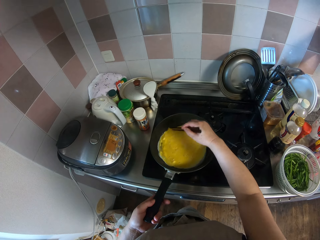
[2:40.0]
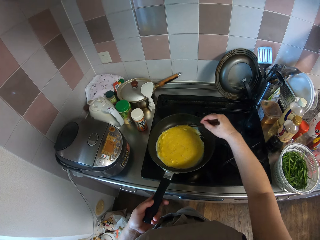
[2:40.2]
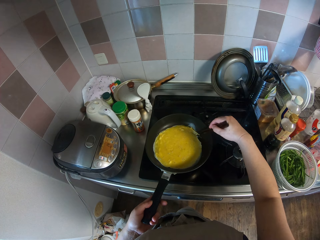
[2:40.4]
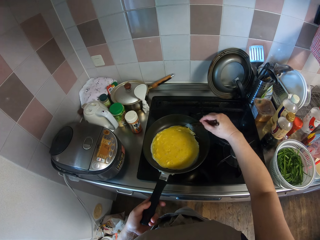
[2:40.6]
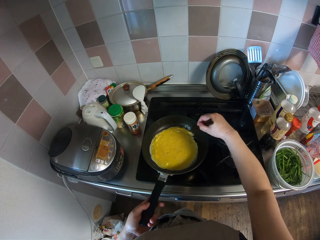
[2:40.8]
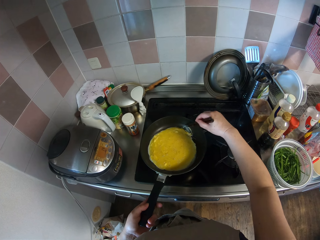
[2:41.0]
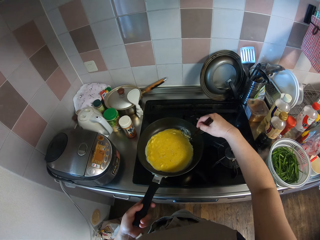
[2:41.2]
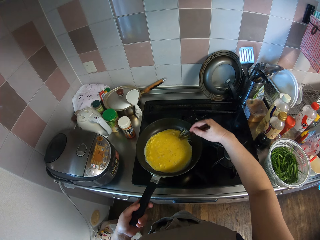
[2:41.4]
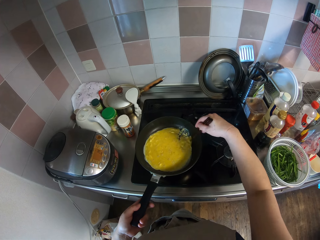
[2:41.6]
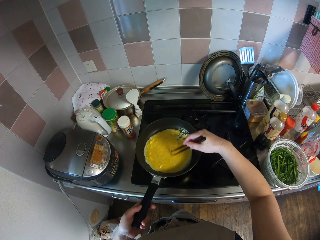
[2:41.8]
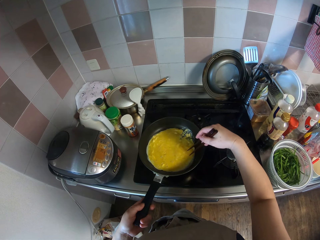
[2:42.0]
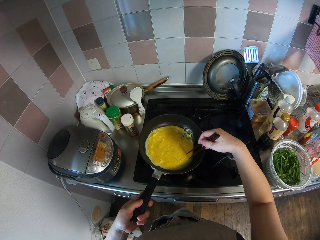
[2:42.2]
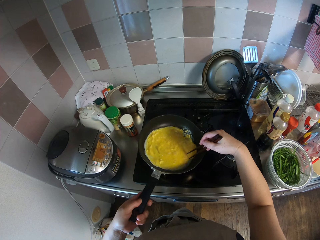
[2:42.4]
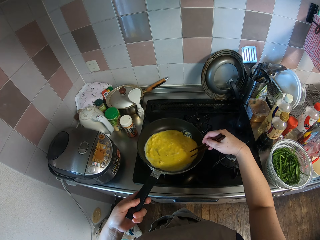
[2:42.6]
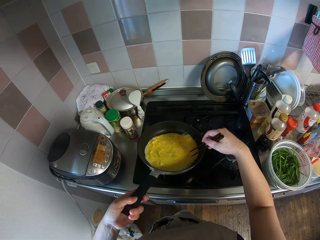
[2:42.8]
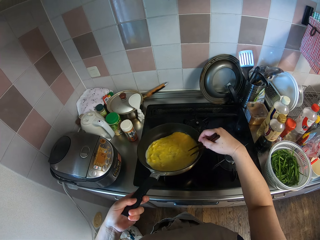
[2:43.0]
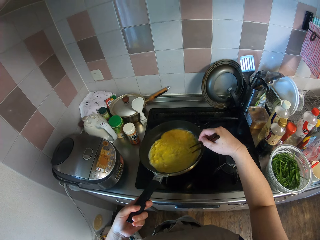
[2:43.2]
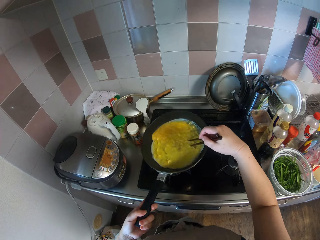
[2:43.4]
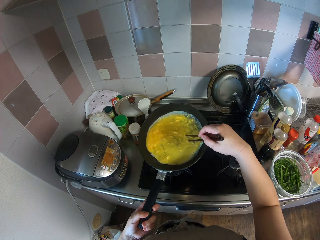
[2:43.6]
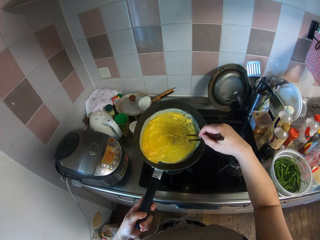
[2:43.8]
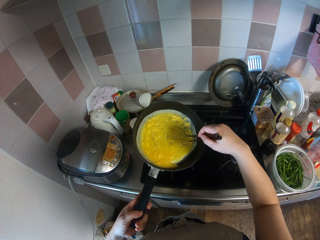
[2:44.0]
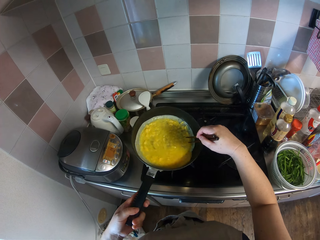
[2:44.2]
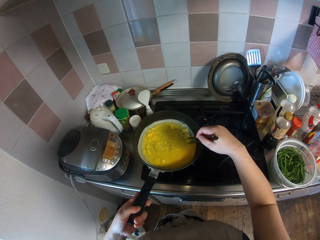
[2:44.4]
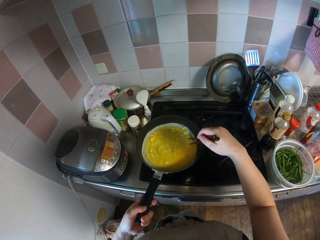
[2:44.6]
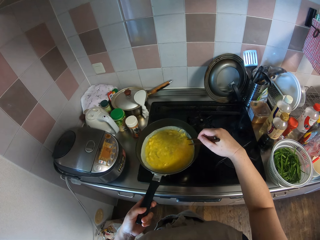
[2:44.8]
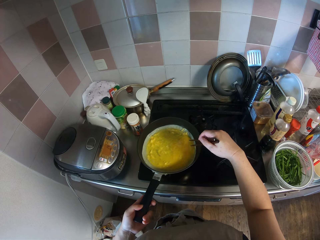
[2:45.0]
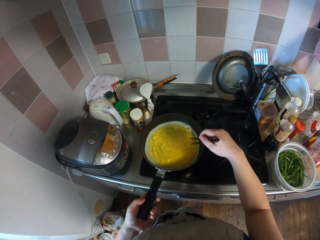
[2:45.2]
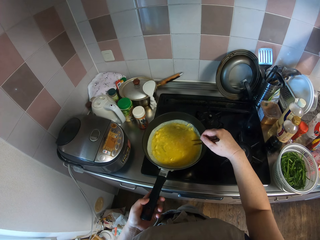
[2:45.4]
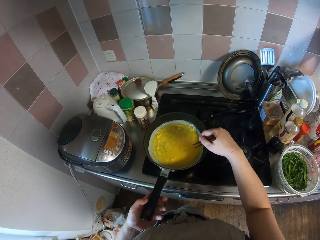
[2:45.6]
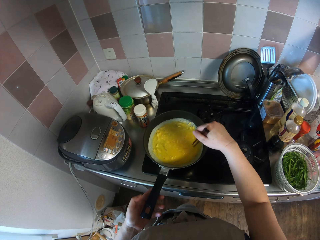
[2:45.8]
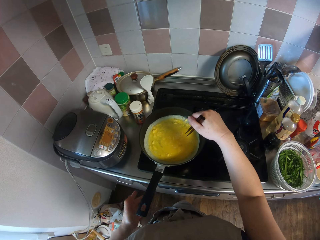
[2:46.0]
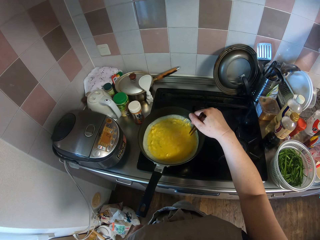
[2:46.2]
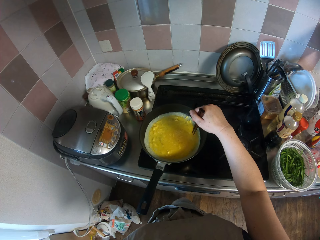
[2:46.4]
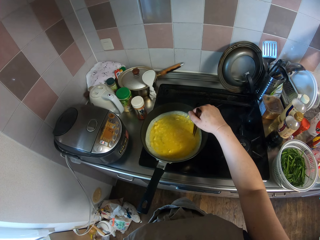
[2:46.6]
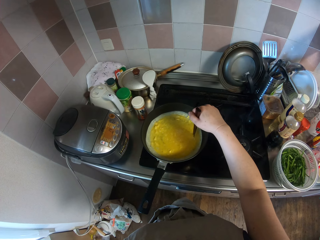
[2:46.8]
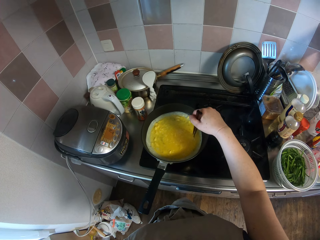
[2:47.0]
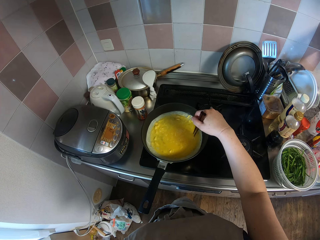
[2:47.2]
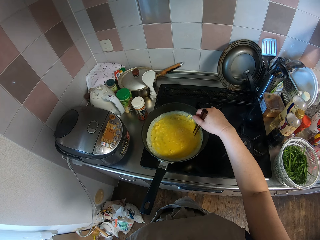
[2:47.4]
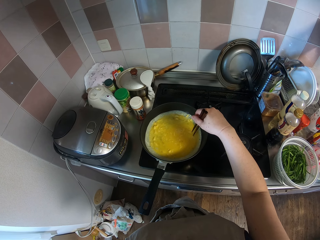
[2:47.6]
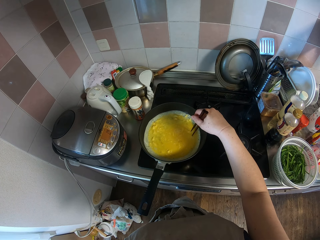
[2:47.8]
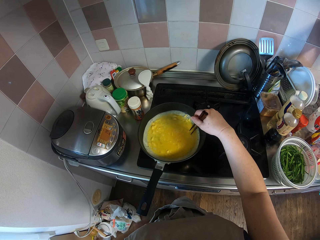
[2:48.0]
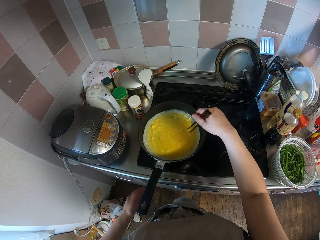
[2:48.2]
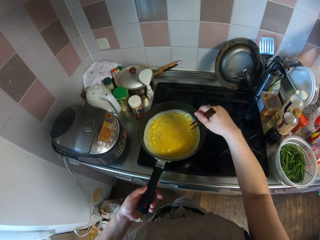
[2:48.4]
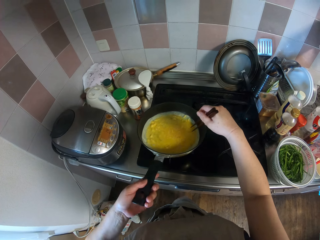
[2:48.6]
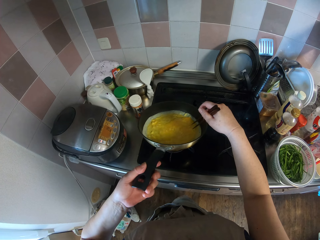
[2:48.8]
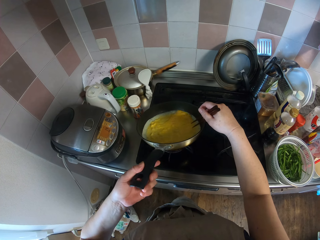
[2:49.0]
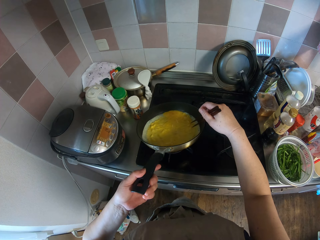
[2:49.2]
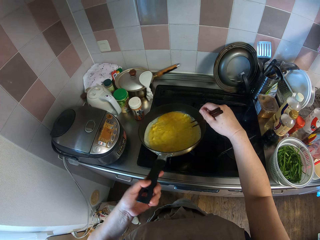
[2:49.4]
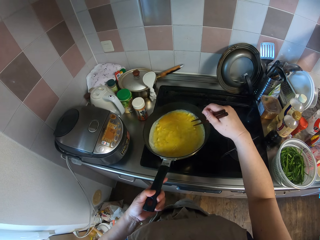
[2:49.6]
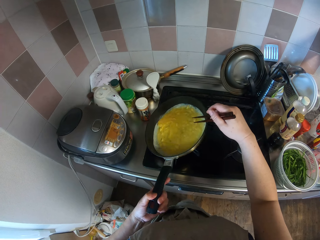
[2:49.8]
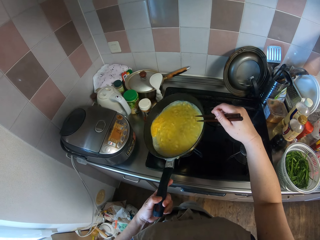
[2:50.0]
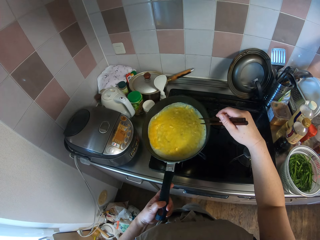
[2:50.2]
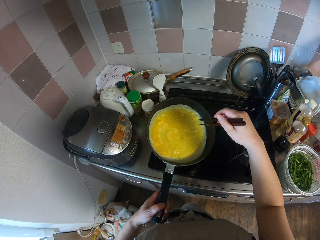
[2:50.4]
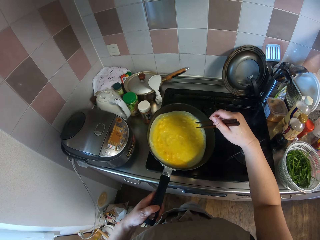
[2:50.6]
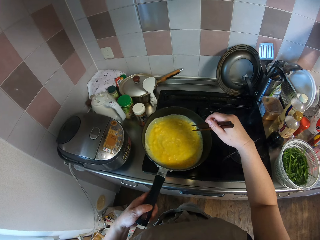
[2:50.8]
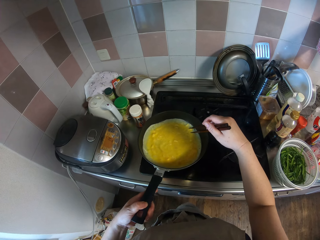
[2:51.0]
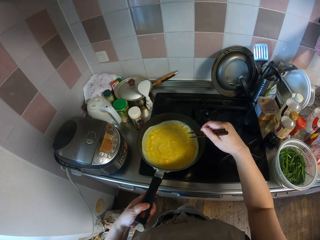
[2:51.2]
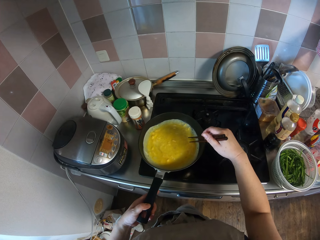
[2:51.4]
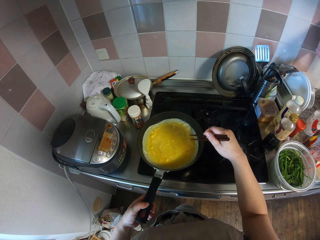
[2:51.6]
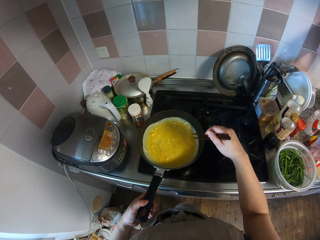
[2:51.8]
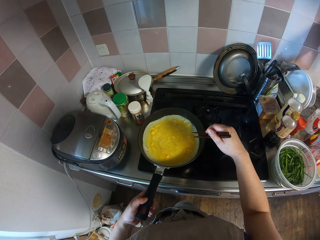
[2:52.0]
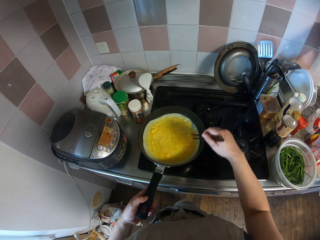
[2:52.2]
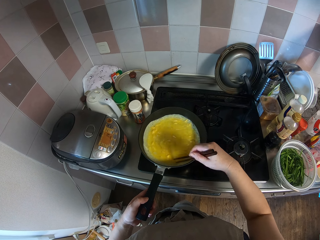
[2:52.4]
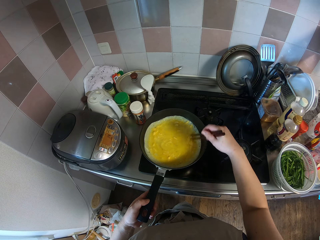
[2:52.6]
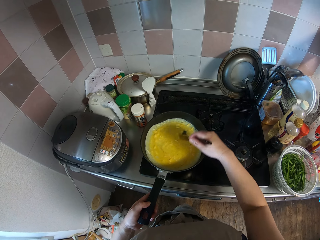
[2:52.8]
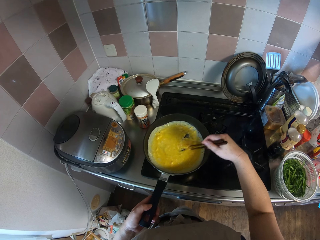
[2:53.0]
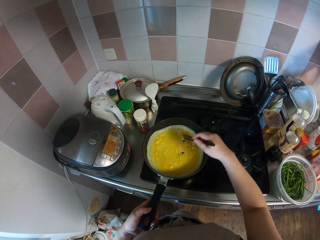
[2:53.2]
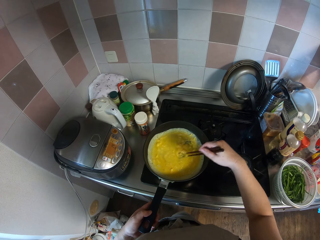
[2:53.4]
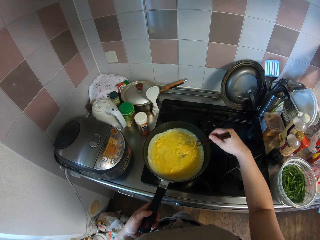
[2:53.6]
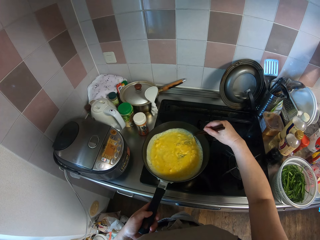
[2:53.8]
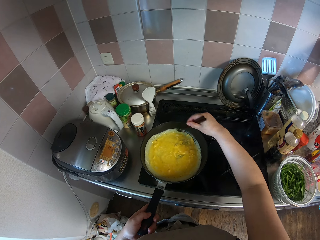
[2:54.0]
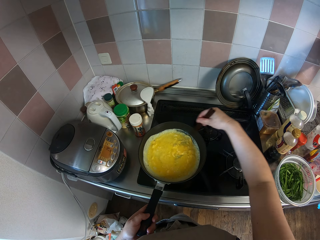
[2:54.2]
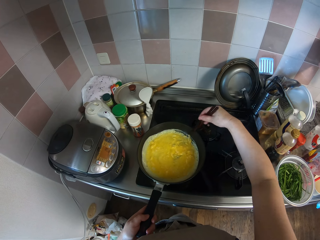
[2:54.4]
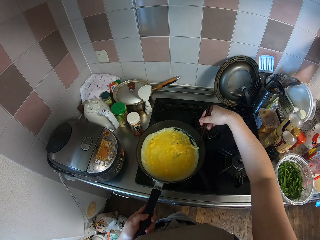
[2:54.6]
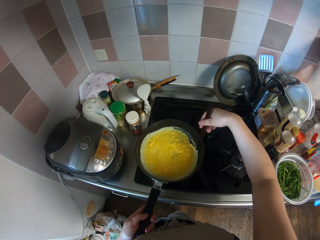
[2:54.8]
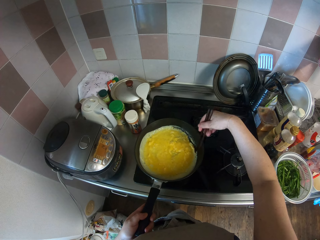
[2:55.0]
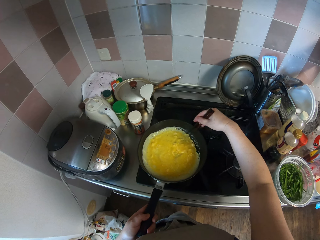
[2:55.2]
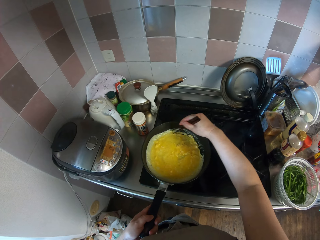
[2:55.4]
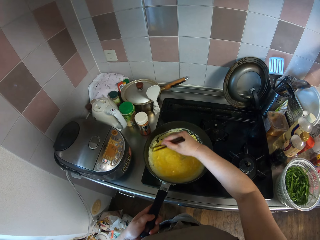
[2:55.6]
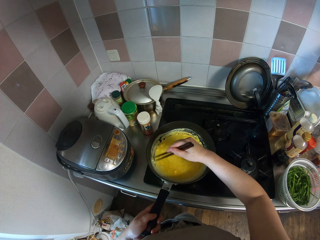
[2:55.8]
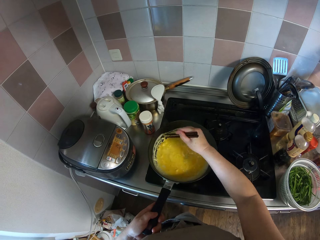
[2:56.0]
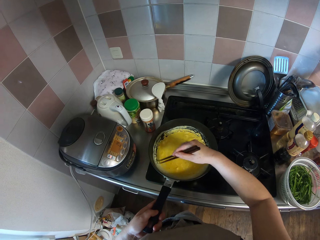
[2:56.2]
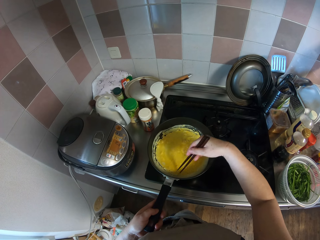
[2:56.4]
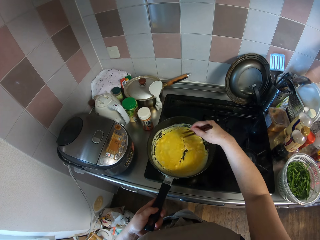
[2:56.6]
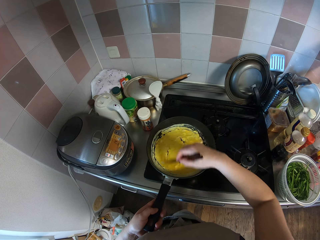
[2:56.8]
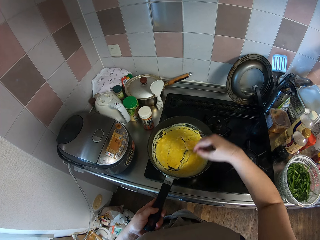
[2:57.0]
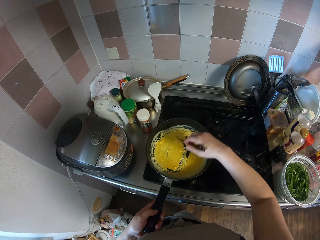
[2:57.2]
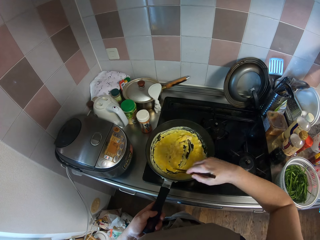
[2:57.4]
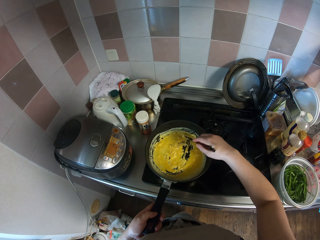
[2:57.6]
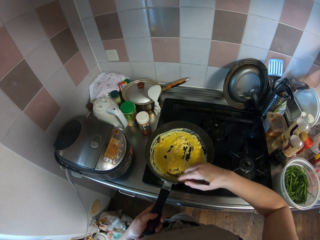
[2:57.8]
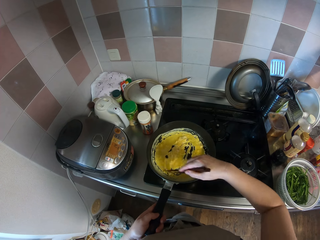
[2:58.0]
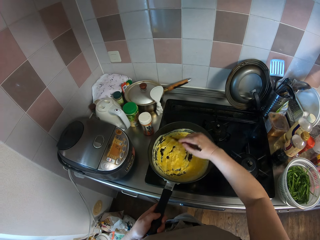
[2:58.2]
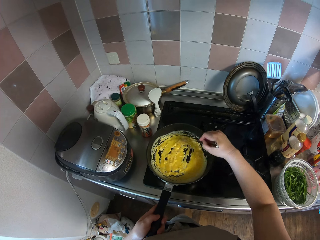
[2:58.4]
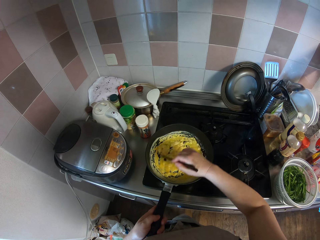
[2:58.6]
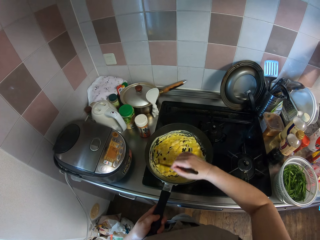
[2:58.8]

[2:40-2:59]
The camera wearer rotates the frying pan. She puts down the frying pan. She moves her hand. She holds the frying pan. She moves the frying pan side by side. She puts the frying pan on the cooking plate. She stirs the eggs.

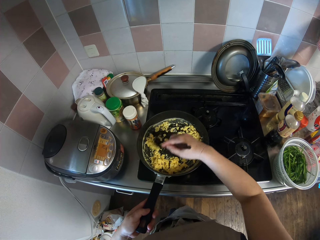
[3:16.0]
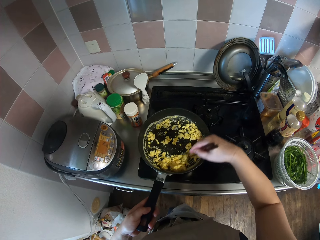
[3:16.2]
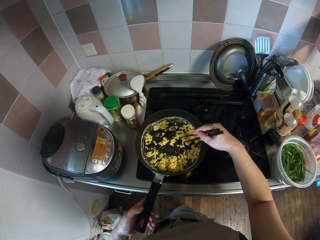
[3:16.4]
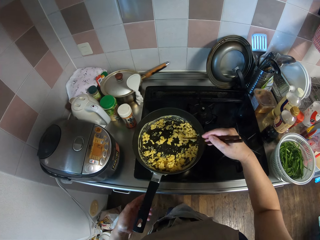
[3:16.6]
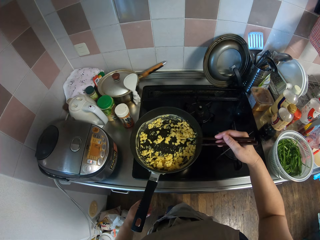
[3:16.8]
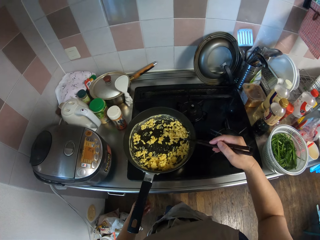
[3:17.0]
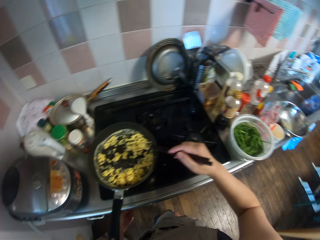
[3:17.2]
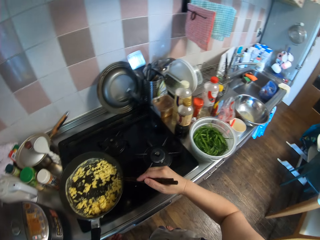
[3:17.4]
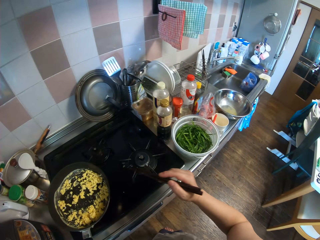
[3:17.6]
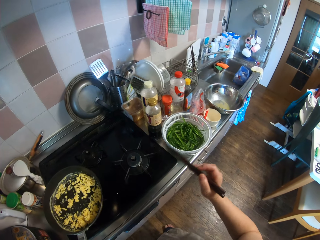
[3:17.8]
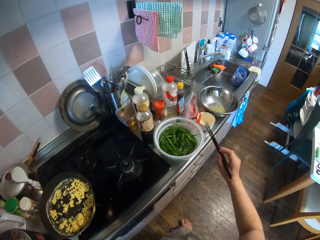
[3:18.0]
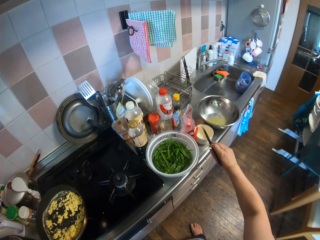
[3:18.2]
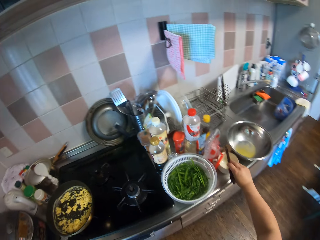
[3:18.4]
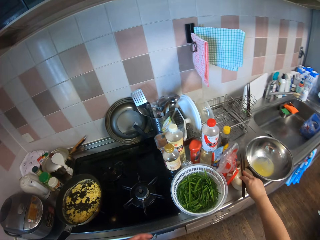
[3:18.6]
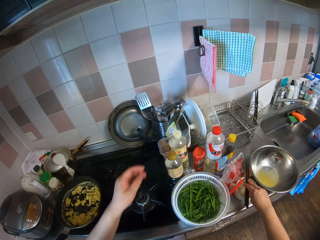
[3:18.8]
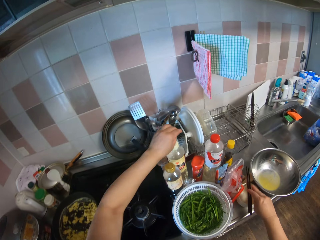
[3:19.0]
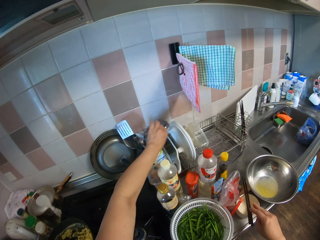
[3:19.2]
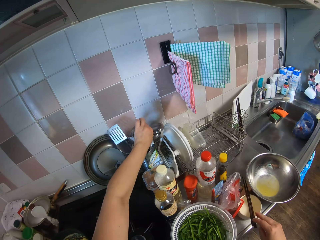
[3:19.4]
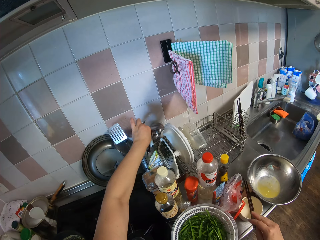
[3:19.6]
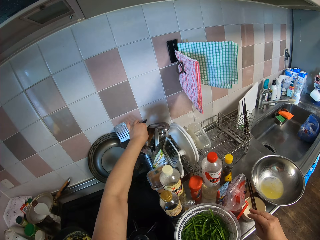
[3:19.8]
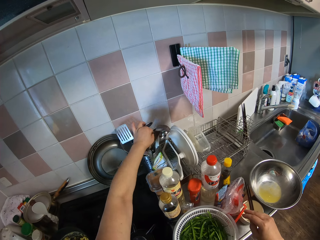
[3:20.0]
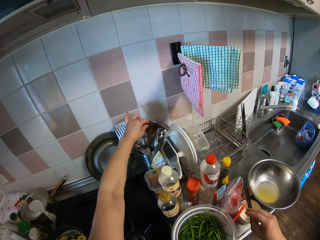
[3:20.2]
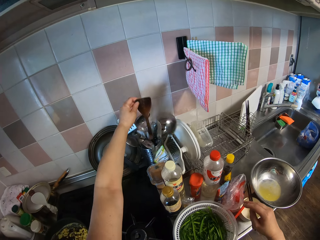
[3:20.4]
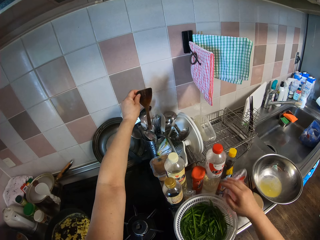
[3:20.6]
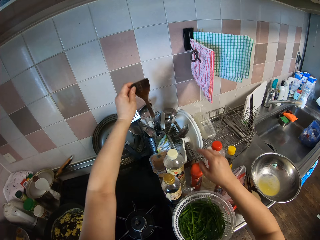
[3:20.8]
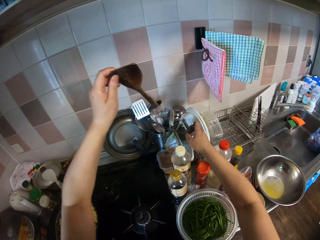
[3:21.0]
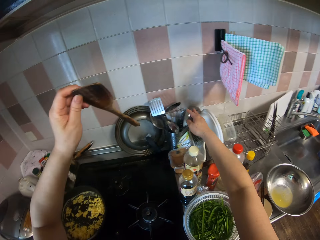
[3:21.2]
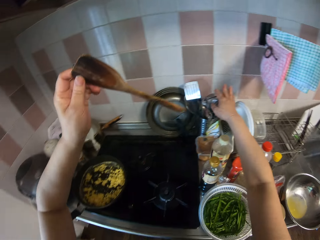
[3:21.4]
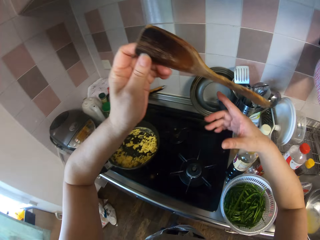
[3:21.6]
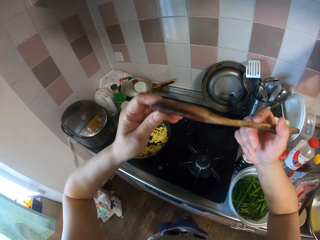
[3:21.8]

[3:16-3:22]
The camera wearer taps the chopsticks on the frying pan. They drop the chopsticks on the top of the mug. They take the spoon.
